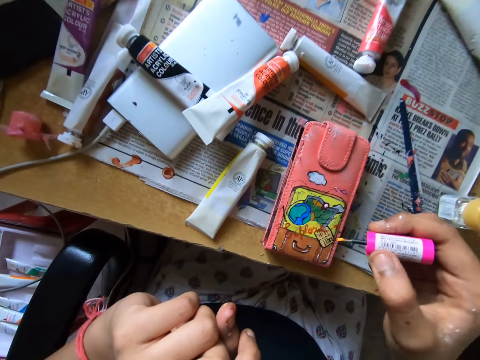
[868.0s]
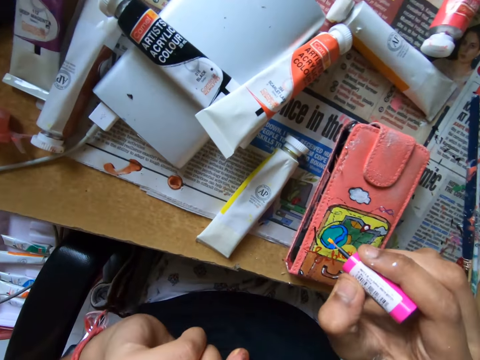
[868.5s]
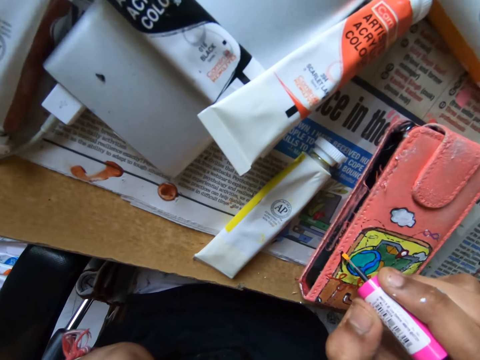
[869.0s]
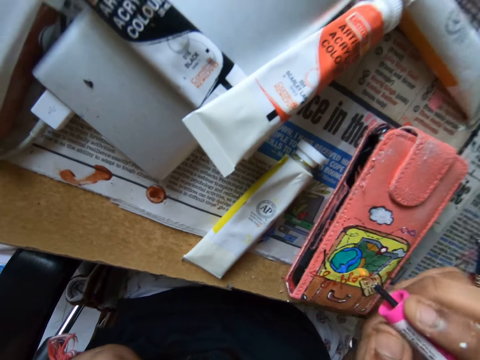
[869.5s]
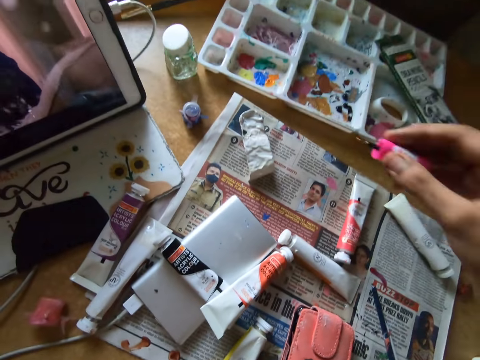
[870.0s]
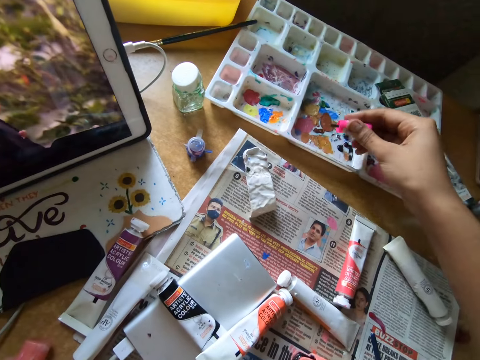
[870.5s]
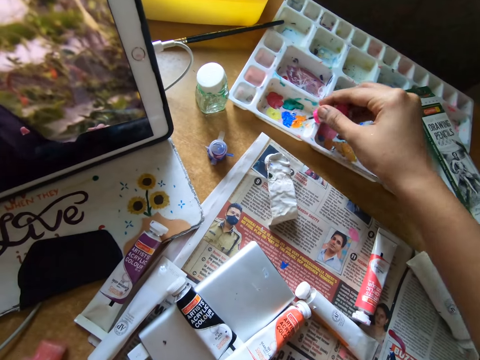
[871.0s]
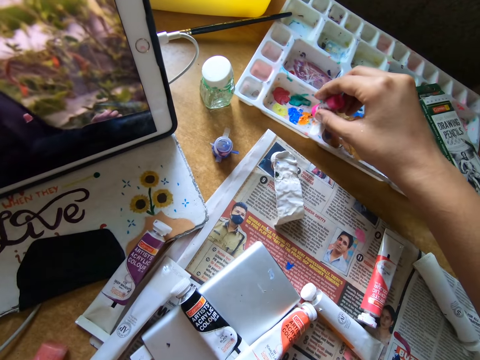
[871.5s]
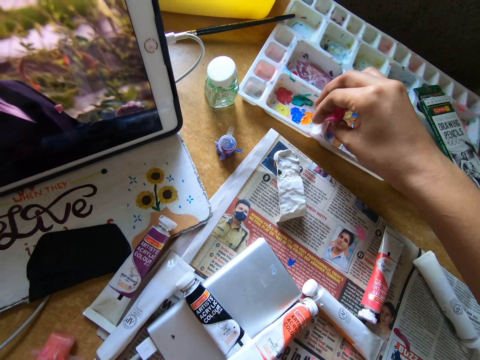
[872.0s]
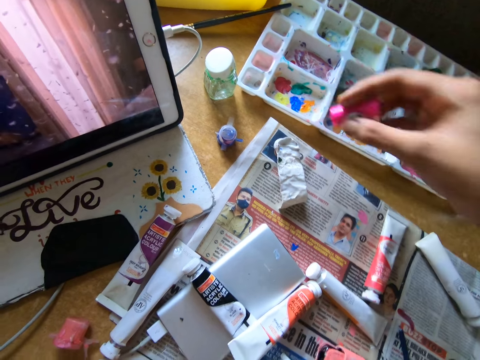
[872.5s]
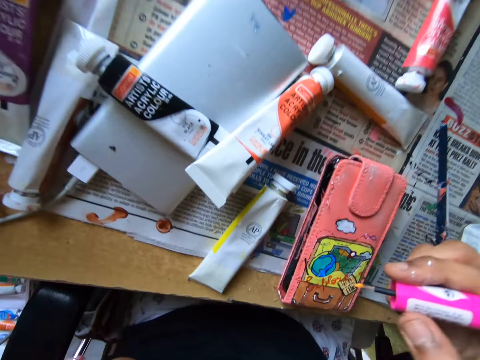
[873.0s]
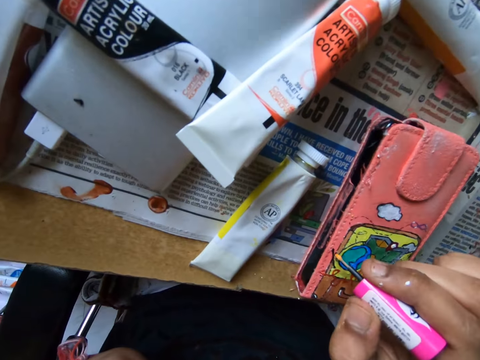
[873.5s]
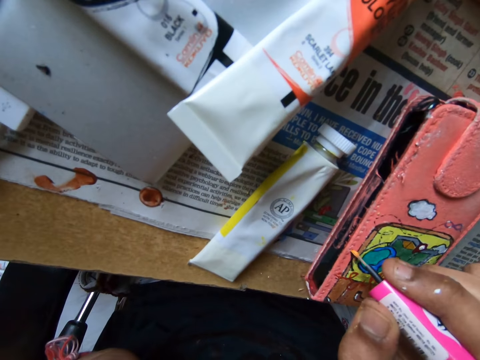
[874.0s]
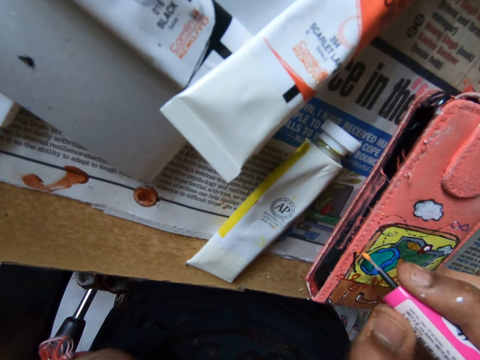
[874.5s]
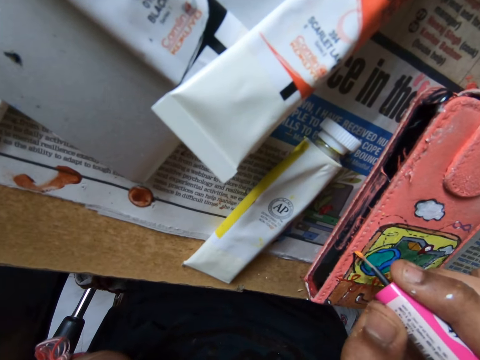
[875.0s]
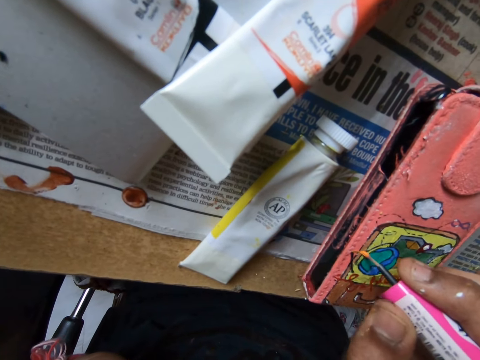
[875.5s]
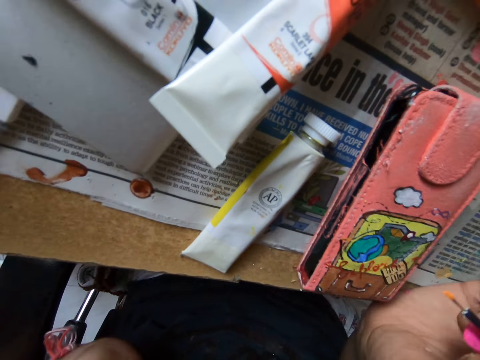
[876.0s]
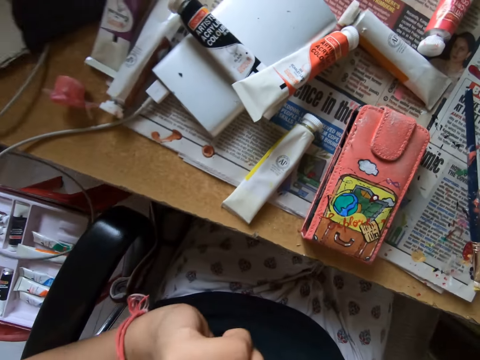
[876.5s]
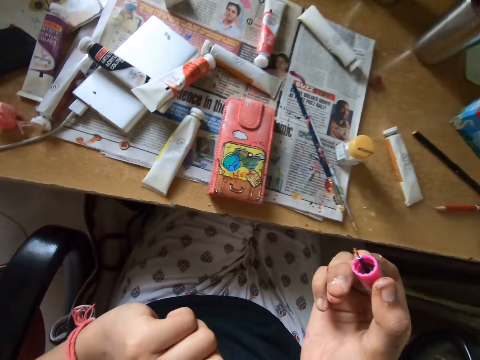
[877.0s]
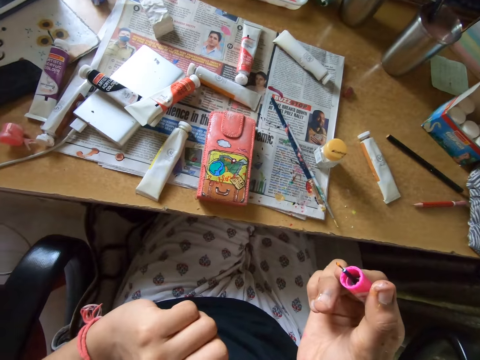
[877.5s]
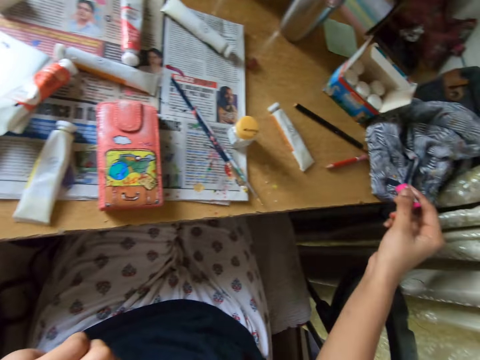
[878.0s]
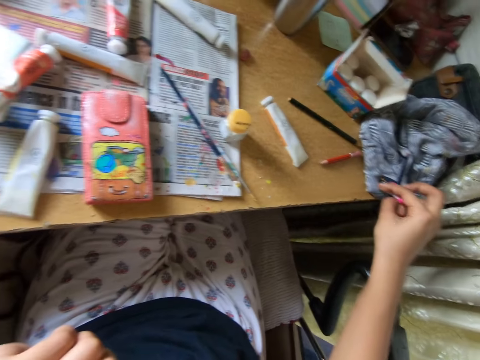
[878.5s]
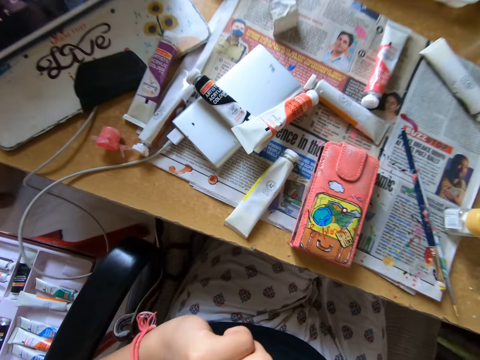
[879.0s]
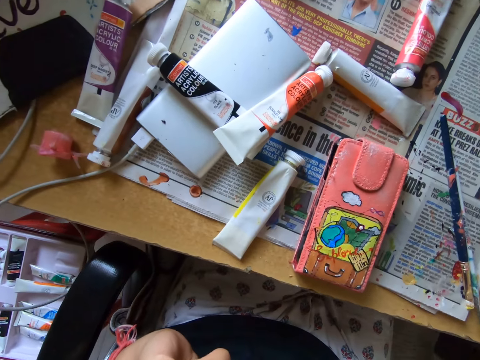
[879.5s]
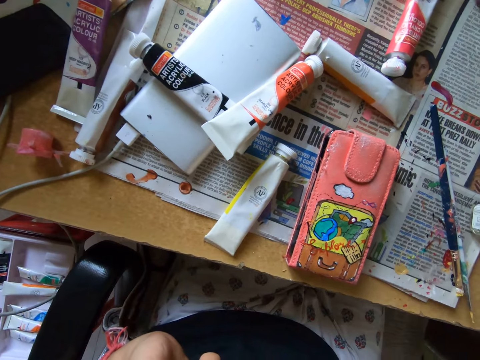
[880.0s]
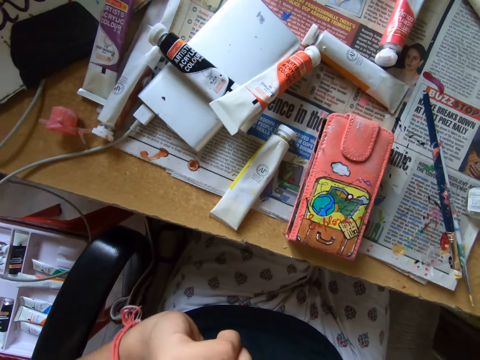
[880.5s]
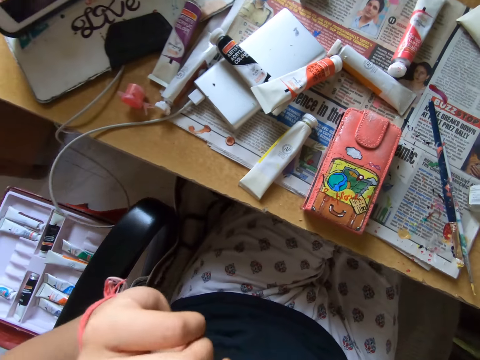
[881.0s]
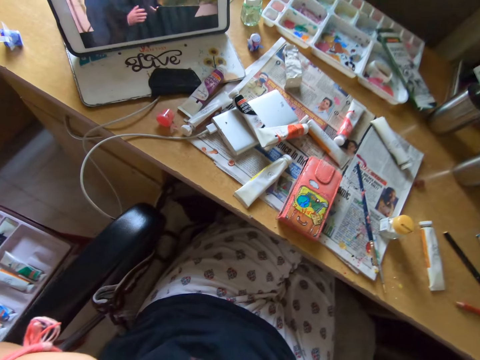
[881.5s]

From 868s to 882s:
The camera wearer continues to paint on a phone case. They pick a color in a tray with the brush. They continue to paint on the phone case. They squeeze the brush on a cloth. They clean the brush with the cloth.

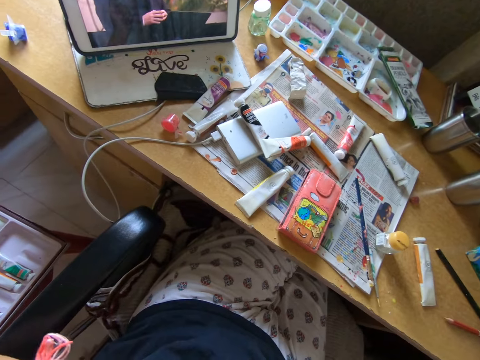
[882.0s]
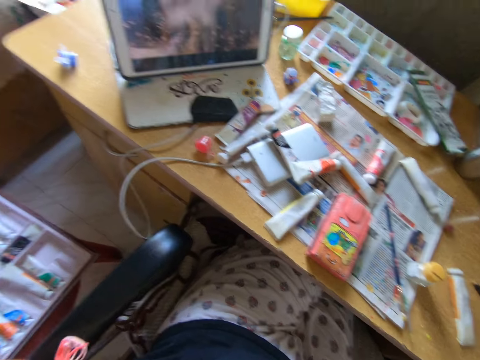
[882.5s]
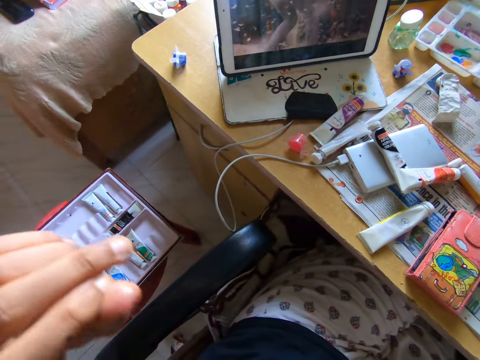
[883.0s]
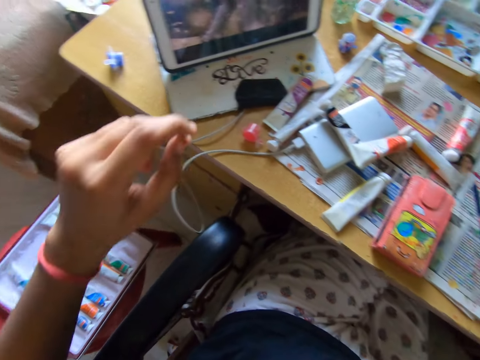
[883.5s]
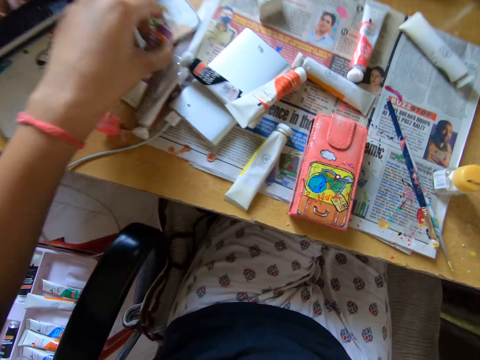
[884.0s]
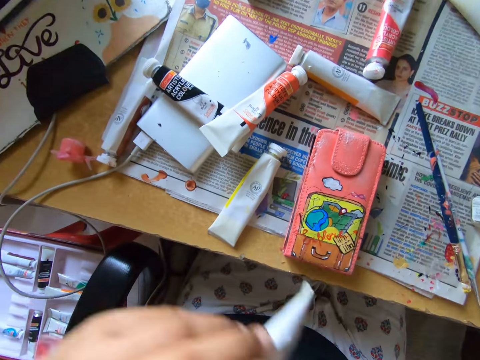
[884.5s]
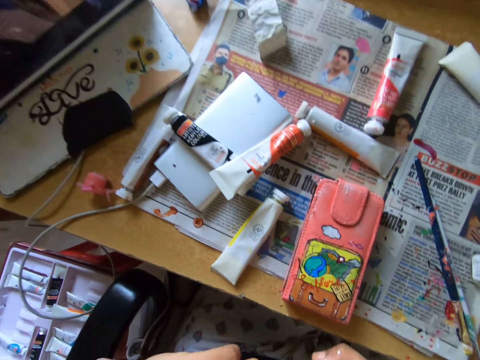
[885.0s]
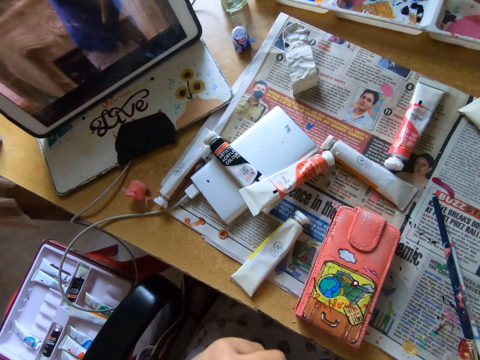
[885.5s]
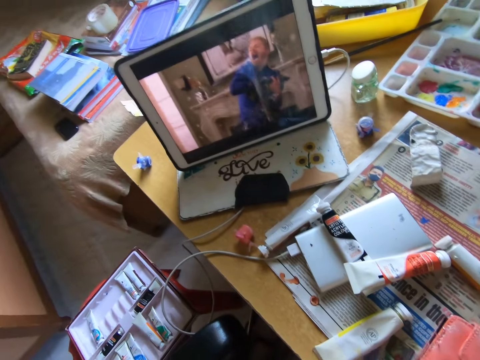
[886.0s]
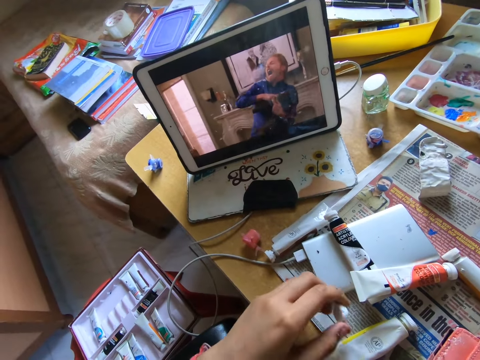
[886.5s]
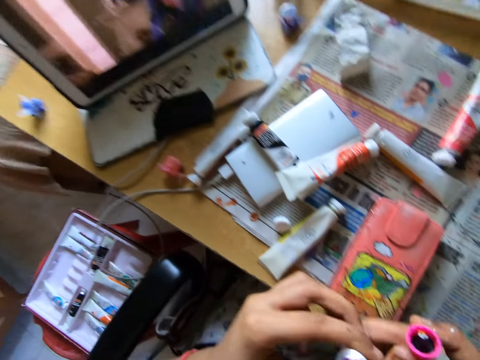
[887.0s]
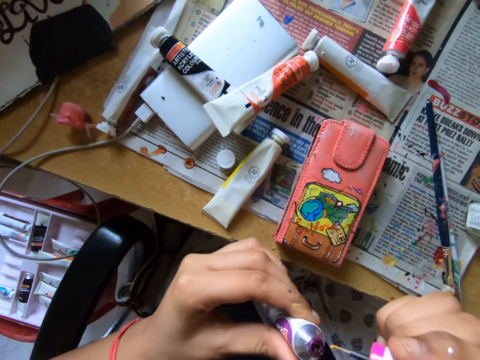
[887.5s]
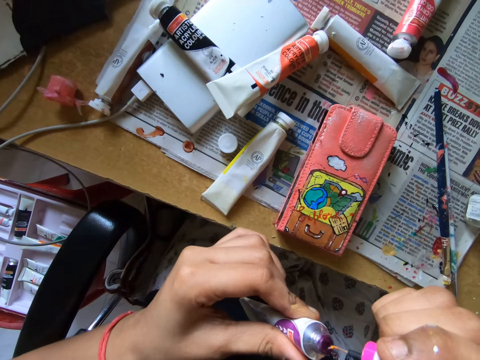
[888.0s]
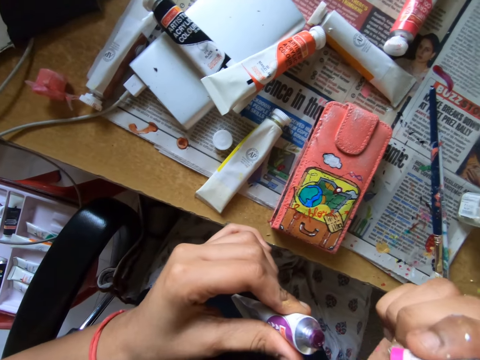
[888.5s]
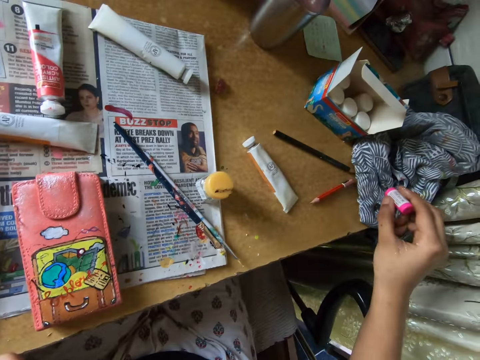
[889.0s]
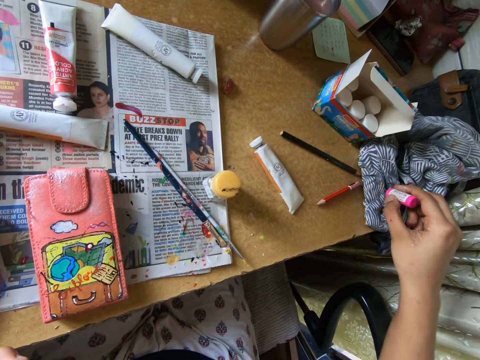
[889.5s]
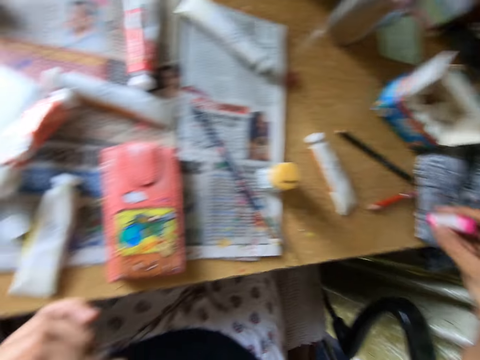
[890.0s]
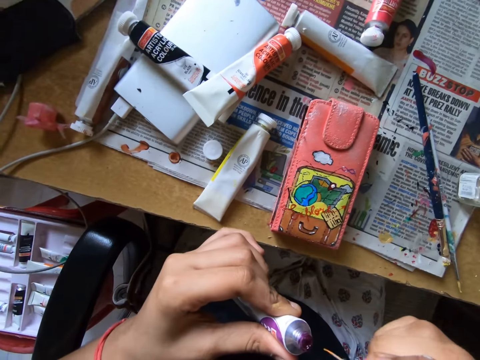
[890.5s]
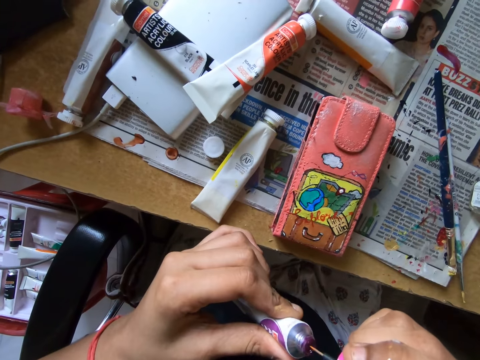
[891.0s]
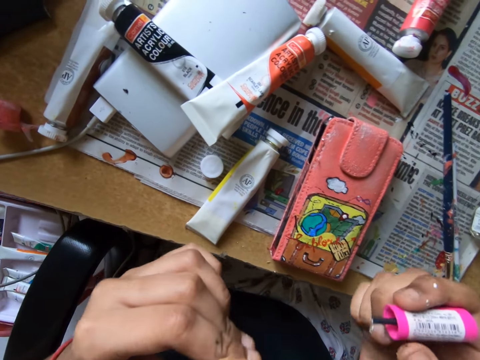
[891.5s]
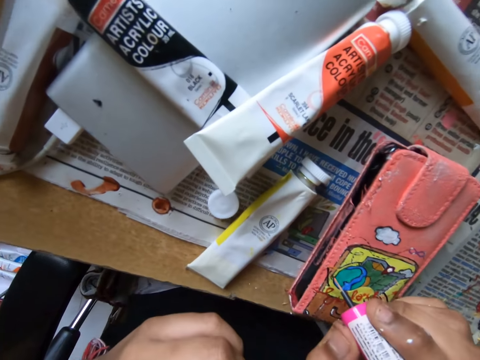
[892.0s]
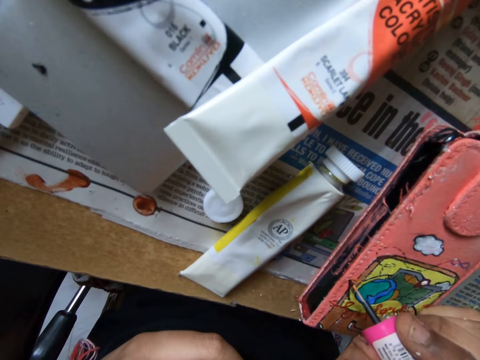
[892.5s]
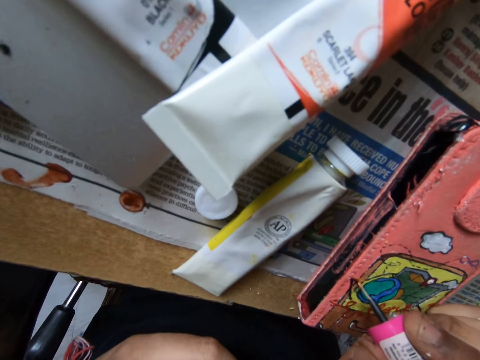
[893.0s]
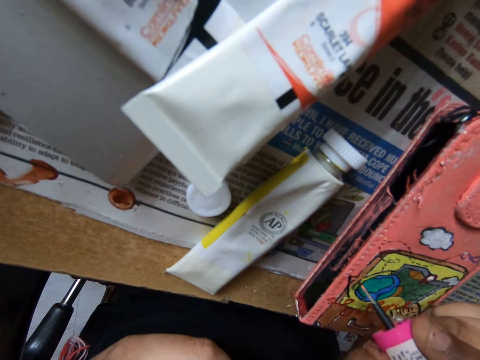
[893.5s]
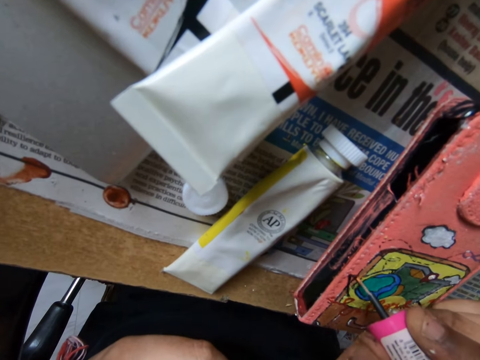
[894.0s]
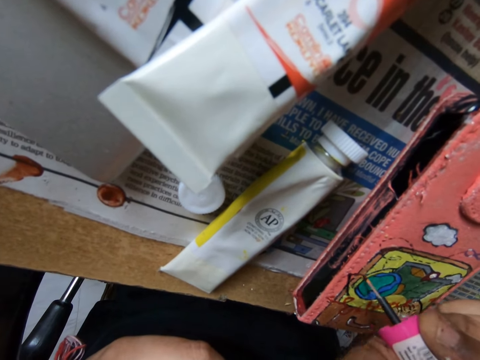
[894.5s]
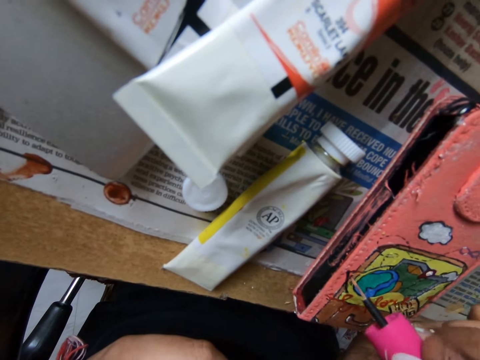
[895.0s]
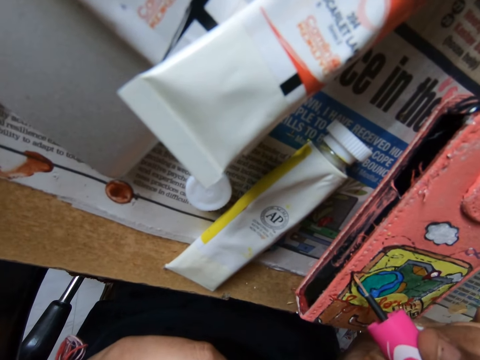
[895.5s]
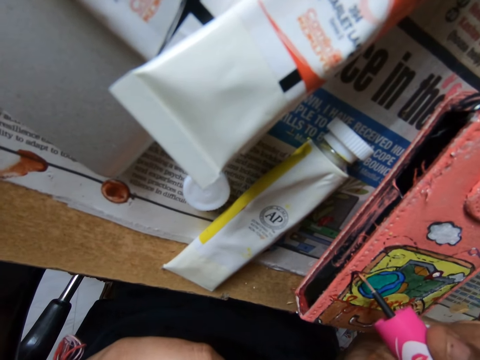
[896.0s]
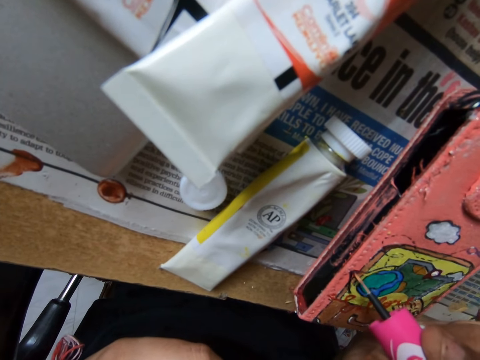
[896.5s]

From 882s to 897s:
The camera wearer picks a tube from the table. They put down a lid on a newspaper. They dip the brush into the tube. They clean the brush with a cloth. They dip the brush into the tube. They continue to paint on a phone case.
